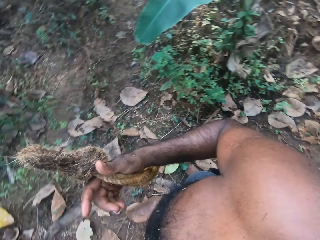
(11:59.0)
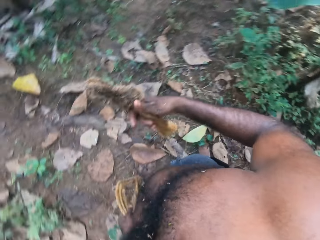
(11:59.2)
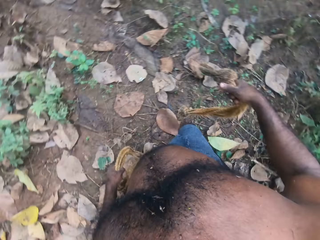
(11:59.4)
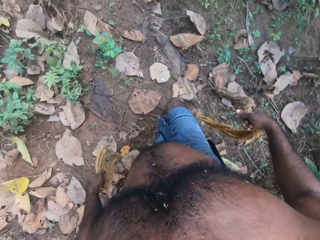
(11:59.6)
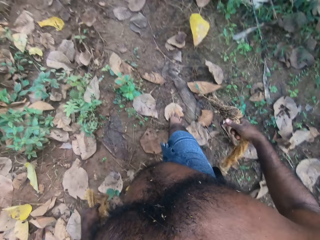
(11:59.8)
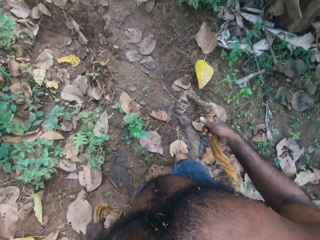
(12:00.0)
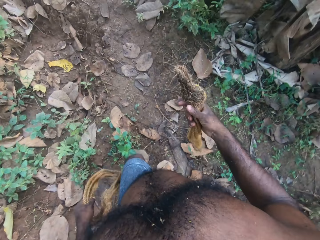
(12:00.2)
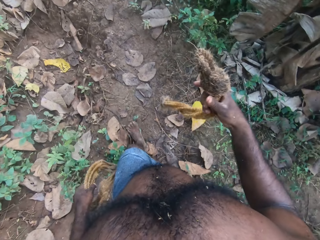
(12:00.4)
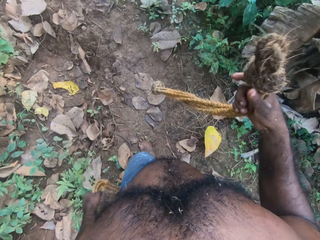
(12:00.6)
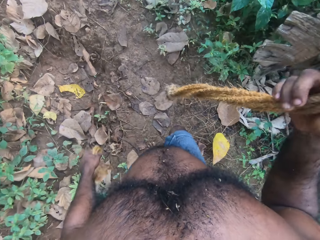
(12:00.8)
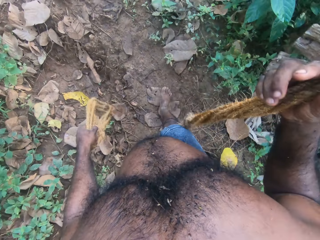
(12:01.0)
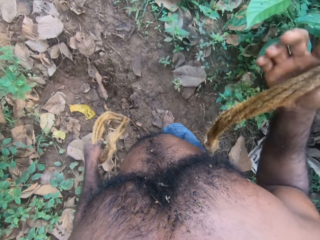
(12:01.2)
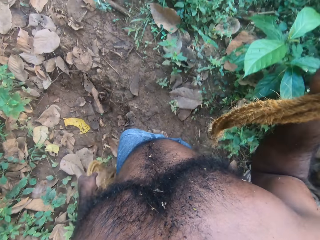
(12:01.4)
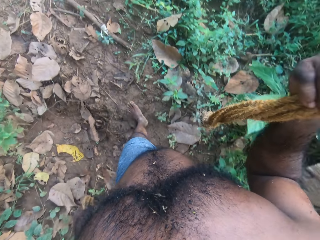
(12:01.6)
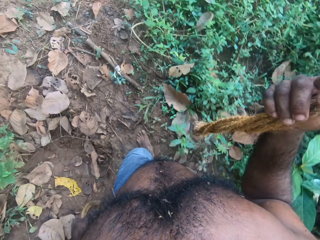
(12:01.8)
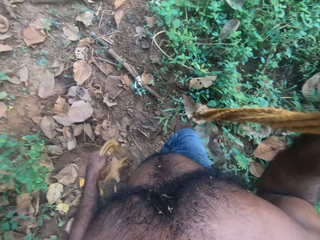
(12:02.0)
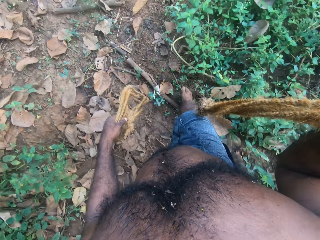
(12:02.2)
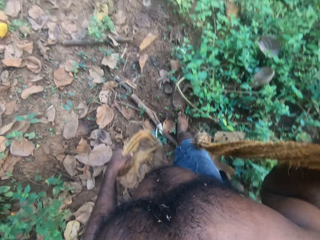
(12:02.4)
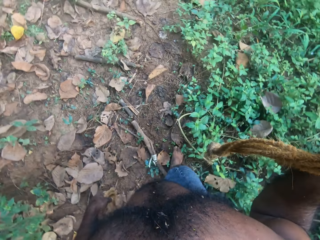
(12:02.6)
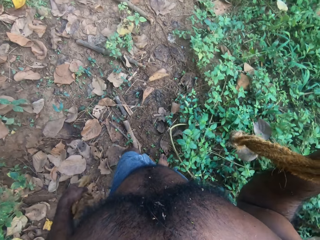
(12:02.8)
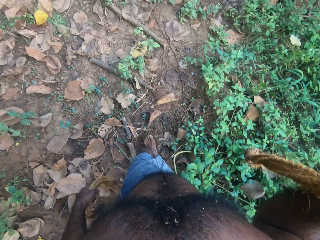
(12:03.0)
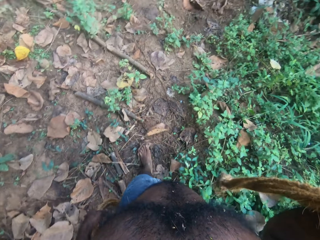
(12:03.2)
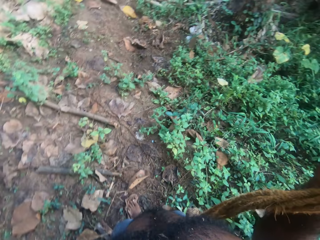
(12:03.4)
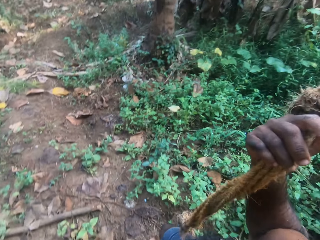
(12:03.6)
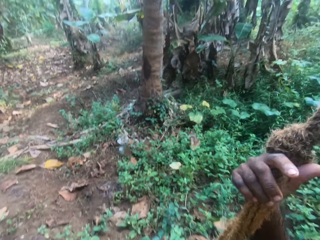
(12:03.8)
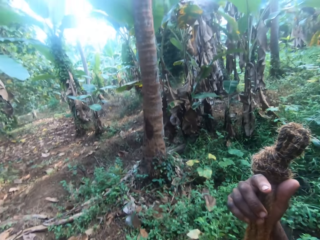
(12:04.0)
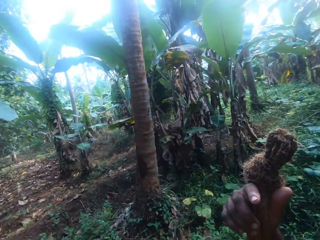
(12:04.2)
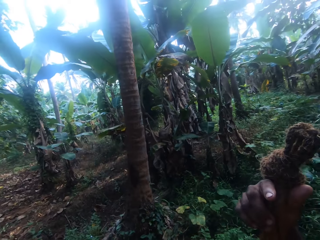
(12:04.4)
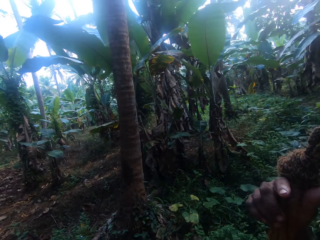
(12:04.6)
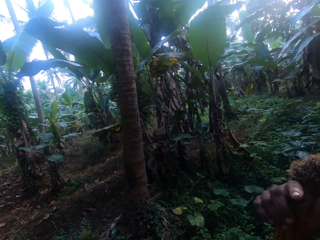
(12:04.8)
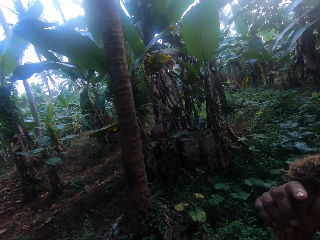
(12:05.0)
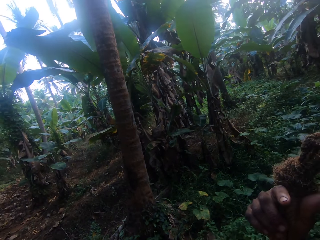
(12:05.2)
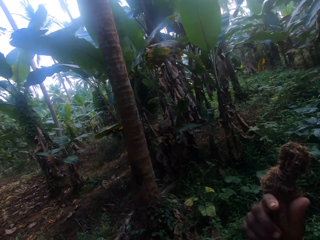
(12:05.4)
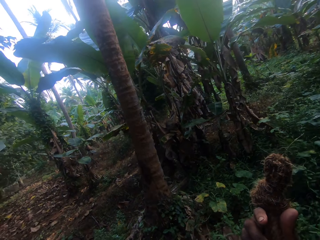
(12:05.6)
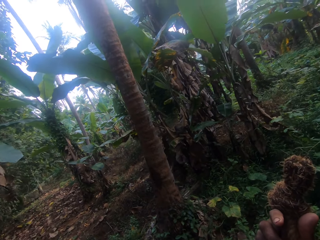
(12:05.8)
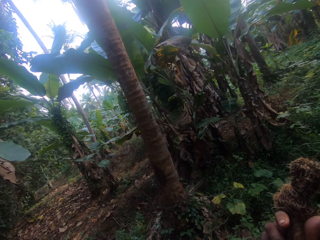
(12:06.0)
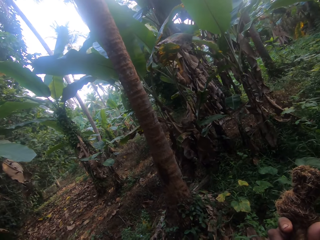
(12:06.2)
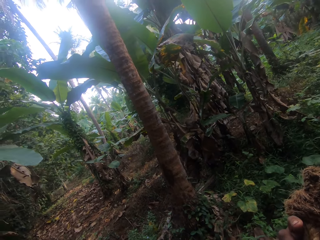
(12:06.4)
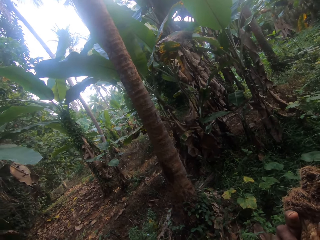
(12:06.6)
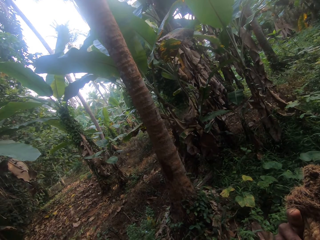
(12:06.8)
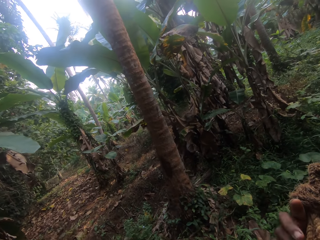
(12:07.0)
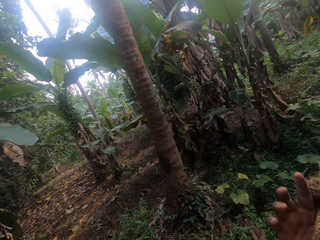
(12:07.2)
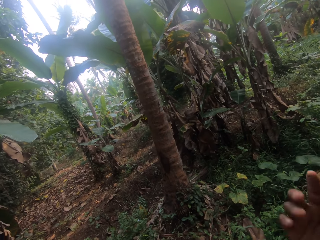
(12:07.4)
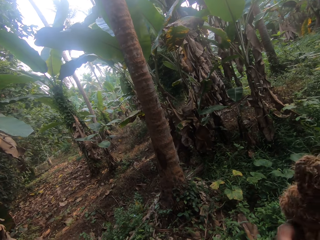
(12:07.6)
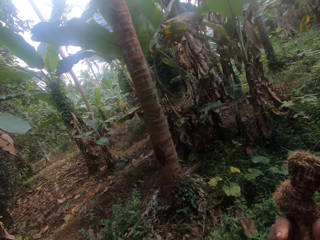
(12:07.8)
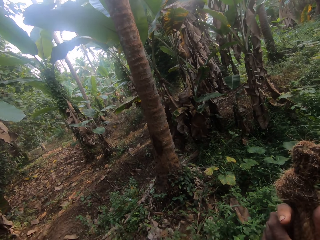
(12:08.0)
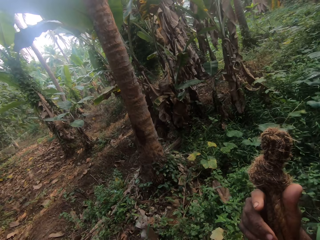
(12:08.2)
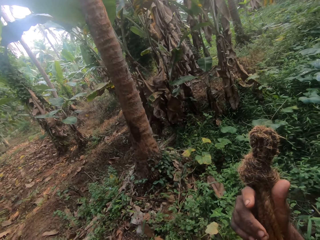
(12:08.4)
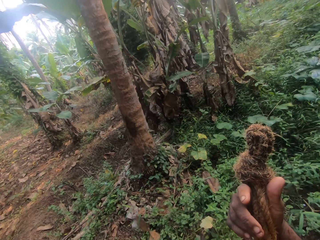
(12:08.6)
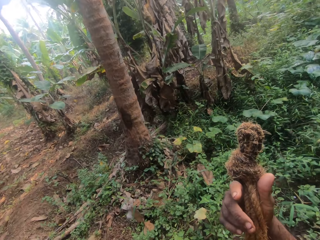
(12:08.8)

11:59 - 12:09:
The camera wearer shakes his right fingers. He looks around.

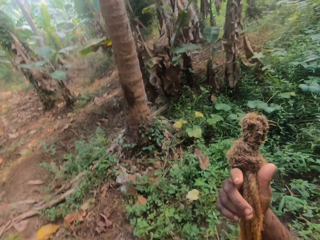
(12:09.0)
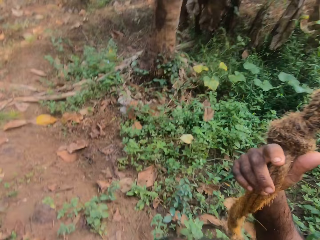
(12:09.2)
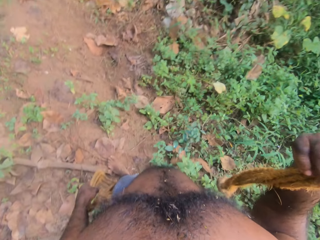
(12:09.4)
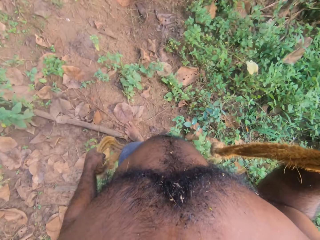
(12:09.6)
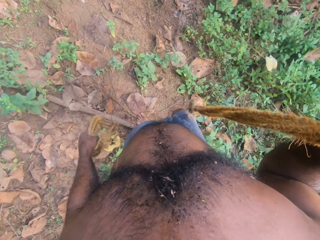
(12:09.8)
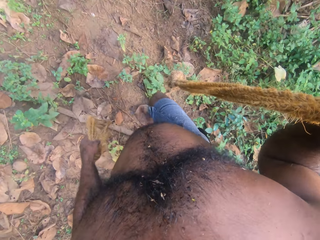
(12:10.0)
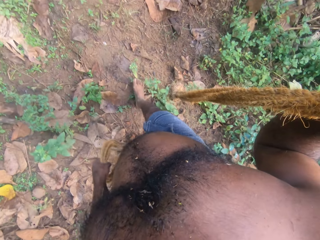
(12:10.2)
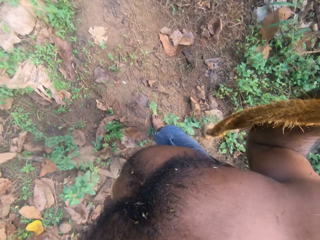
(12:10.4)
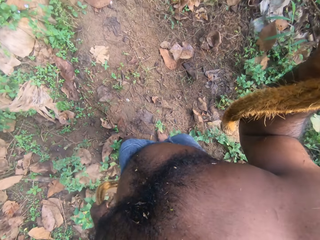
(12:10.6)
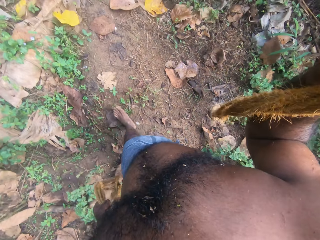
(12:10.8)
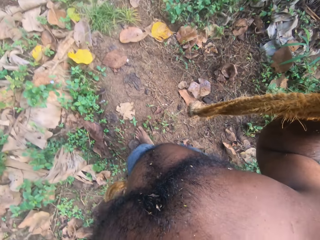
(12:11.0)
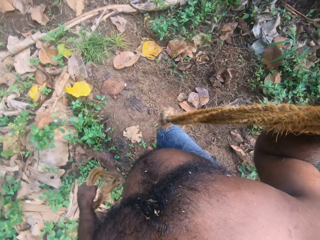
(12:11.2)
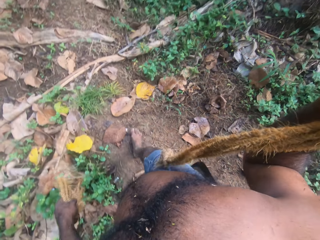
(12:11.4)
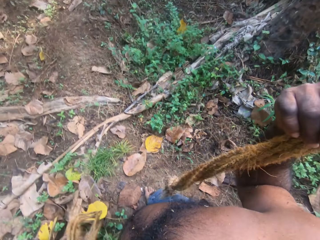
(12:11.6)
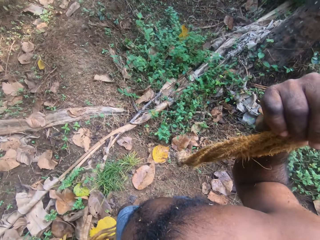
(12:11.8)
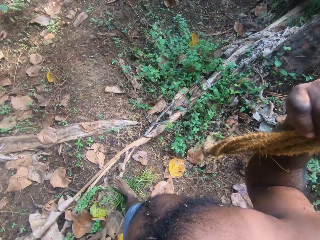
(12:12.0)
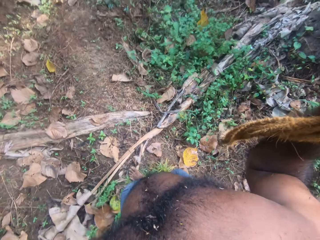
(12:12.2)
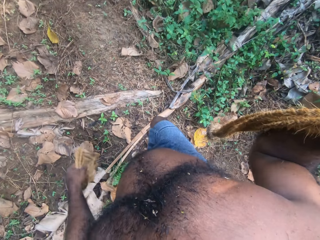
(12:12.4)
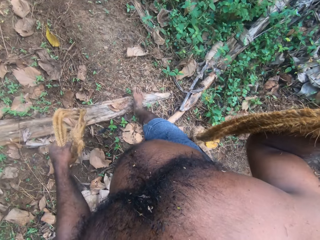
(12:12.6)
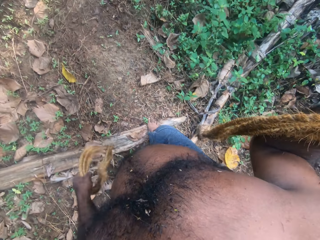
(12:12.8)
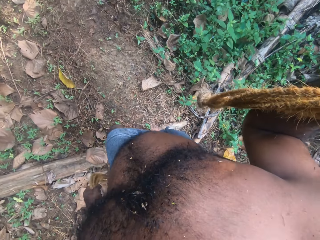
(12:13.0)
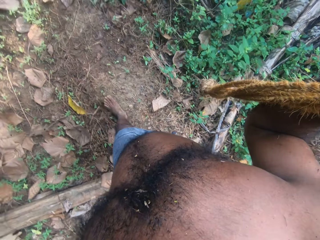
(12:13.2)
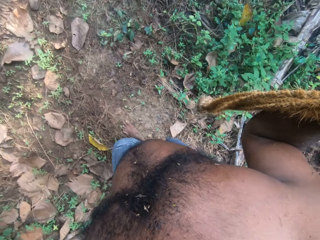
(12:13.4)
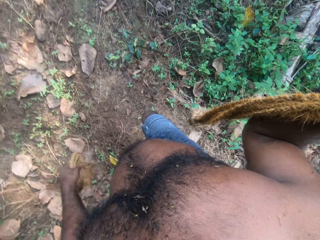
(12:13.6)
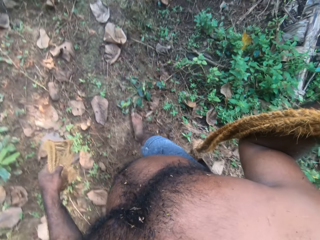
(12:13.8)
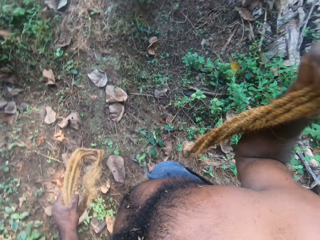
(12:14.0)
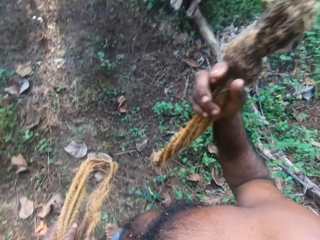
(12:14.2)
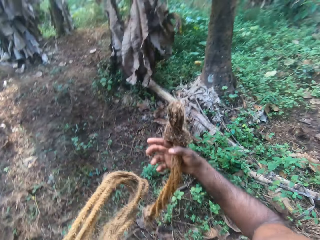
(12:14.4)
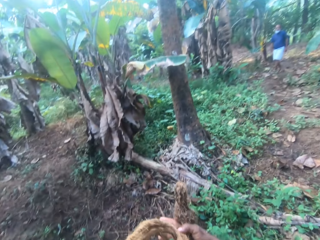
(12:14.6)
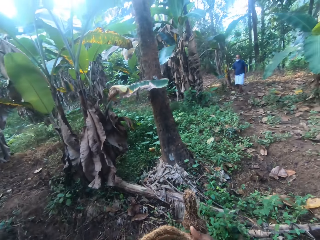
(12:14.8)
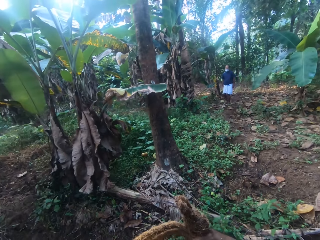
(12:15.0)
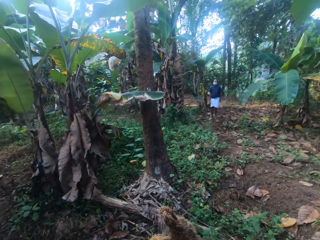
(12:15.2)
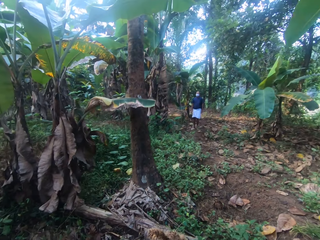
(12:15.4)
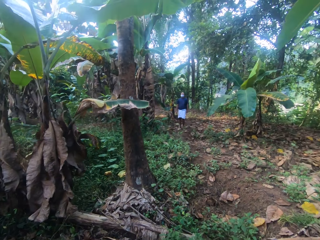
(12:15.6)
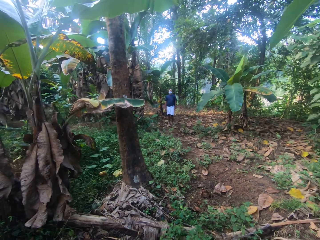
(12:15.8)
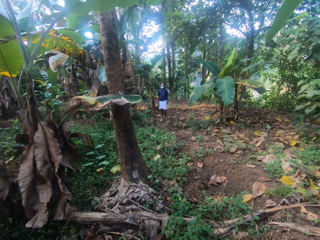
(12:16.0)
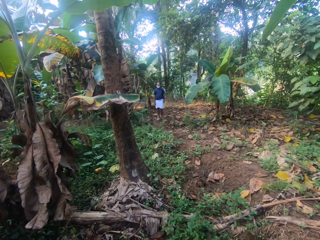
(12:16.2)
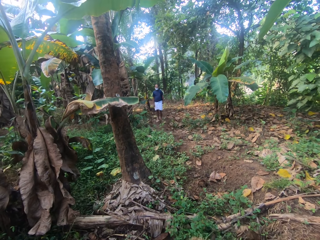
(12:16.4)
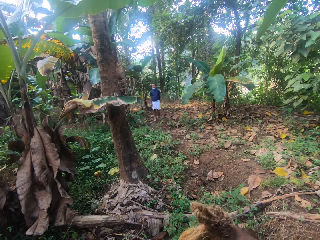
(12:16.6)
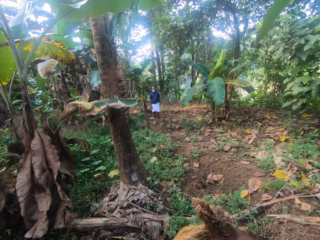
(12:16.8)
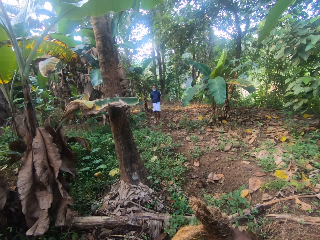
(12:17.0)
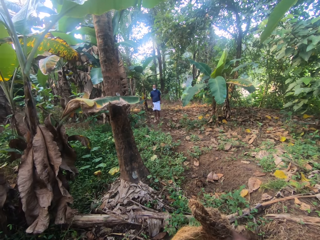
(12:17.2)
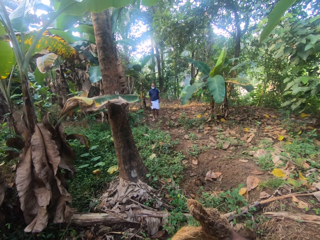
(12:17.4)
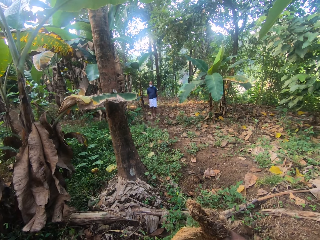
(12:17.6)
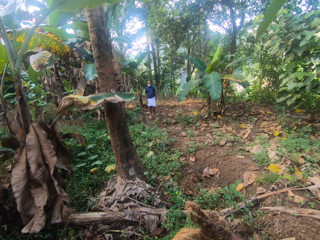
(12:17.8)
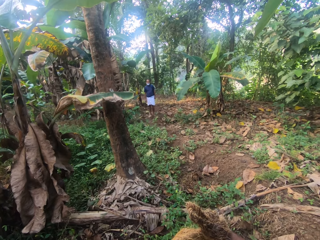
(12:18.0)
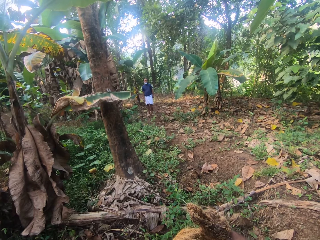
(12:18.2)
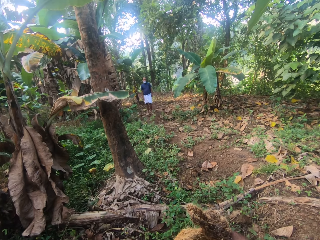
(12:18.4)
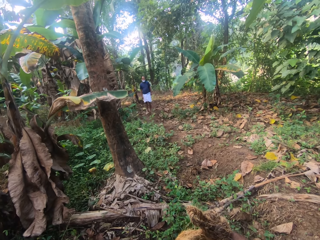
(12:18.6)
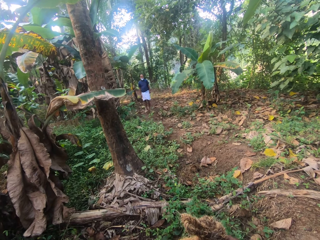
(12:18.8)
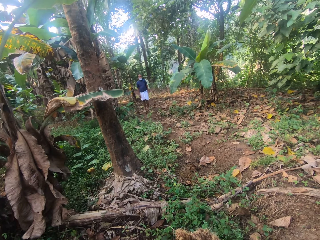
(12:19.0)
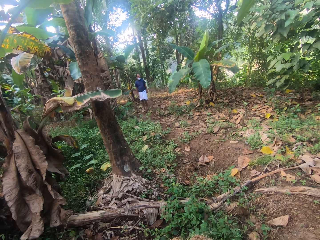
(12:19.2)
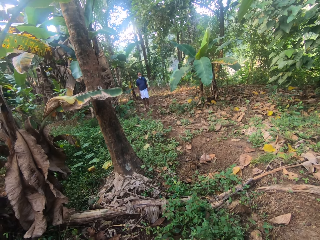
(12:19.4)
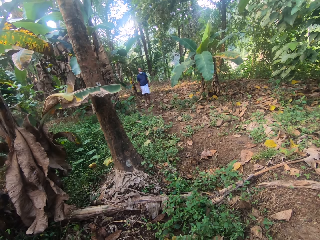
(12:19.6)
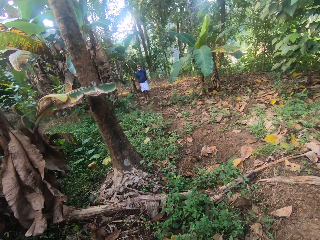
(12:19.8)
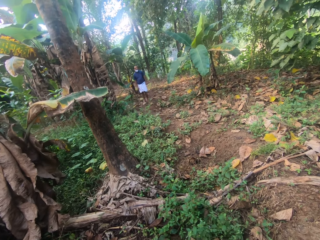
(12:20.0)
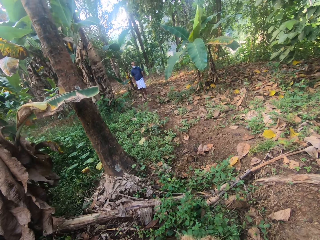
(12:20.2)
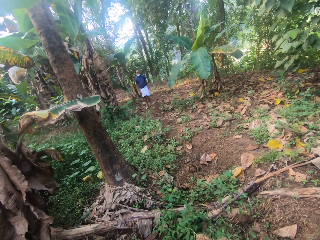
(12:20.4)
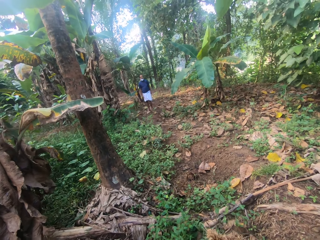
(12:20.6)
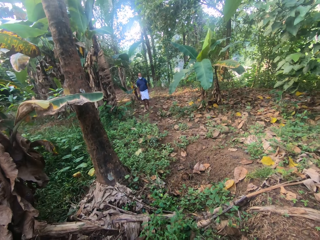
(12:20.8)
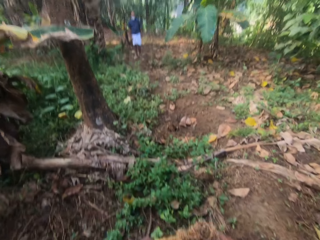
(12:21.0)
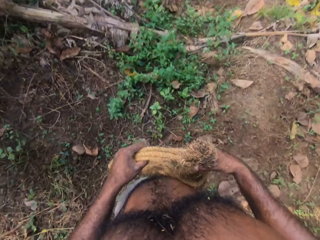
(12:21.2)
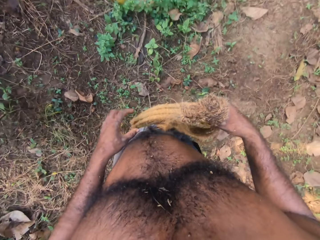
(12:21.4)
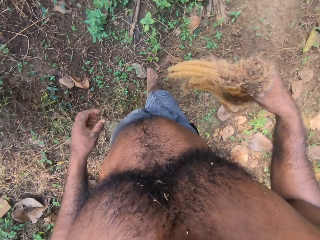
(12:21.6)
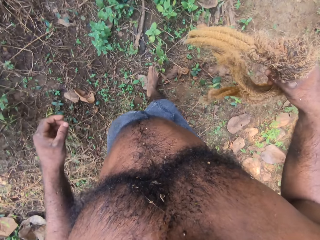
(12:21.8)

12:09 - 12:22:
The camera wearer moves around. They look around. They talk to a man.
